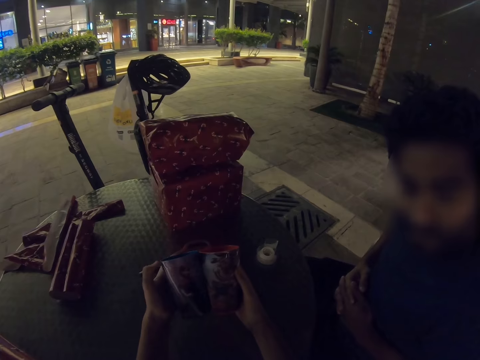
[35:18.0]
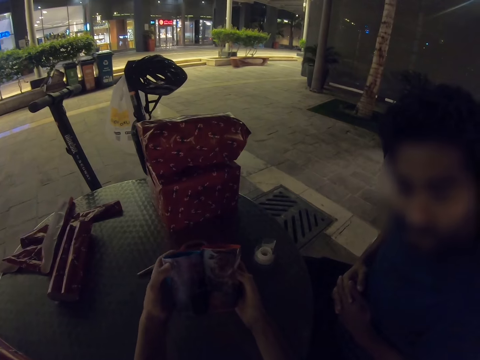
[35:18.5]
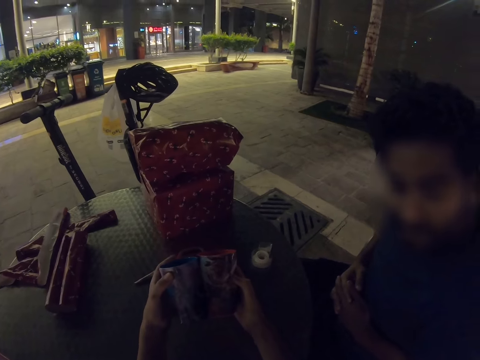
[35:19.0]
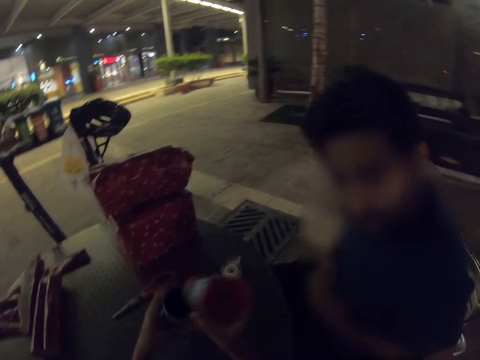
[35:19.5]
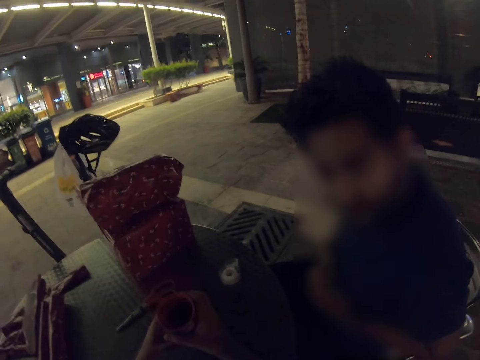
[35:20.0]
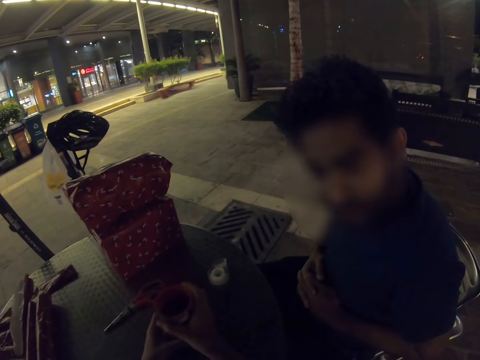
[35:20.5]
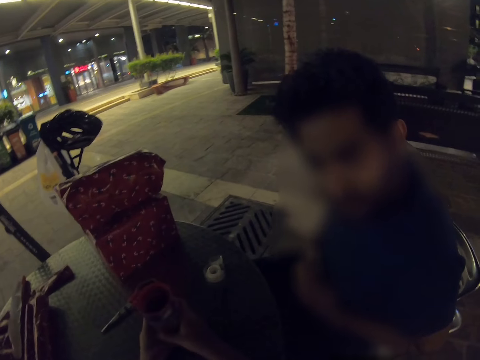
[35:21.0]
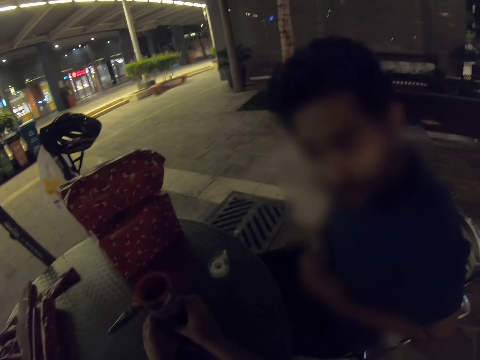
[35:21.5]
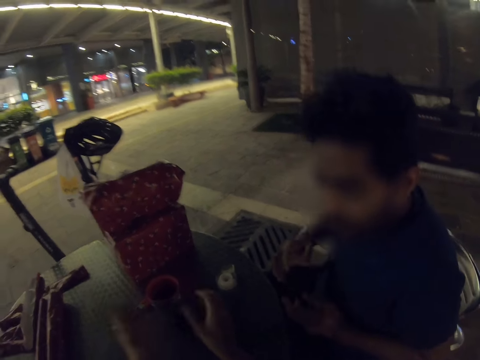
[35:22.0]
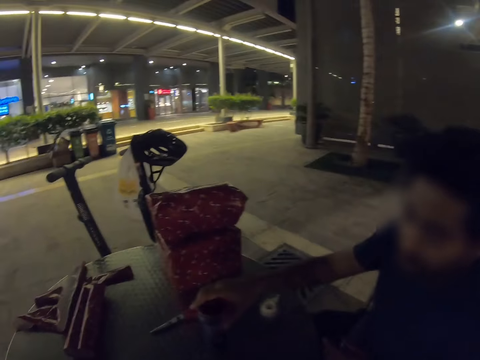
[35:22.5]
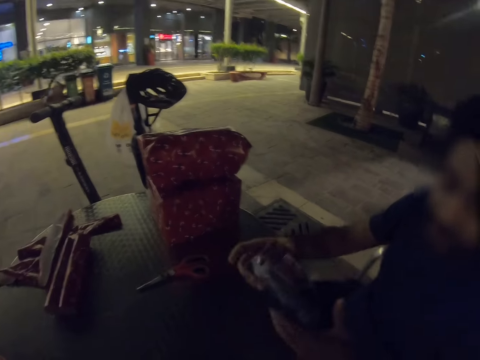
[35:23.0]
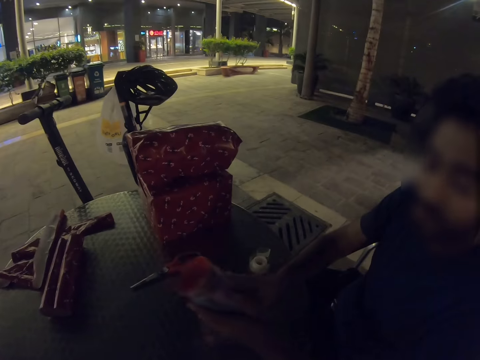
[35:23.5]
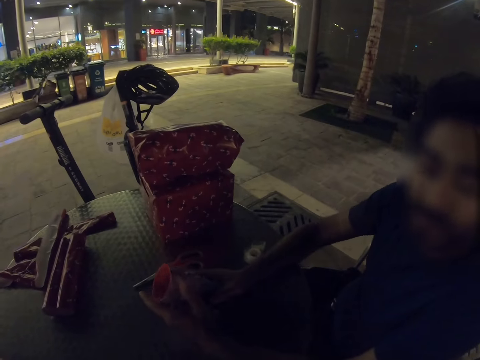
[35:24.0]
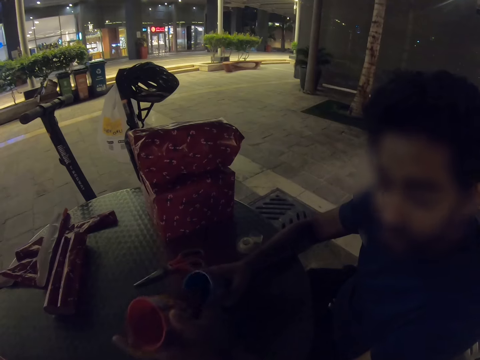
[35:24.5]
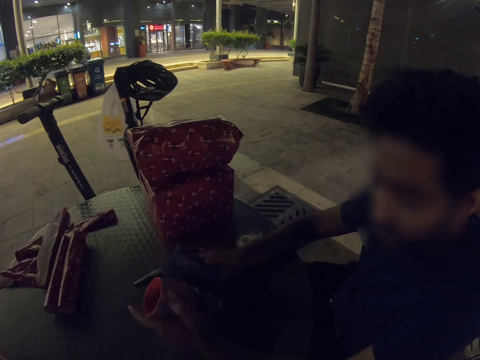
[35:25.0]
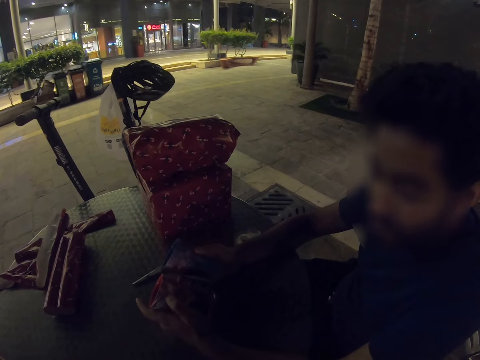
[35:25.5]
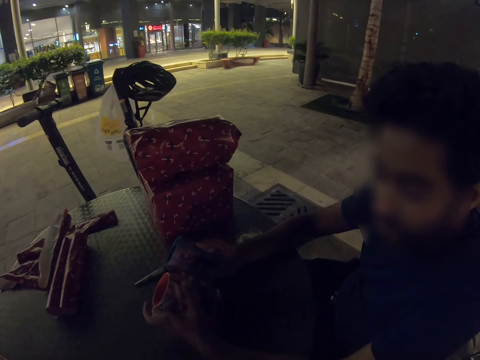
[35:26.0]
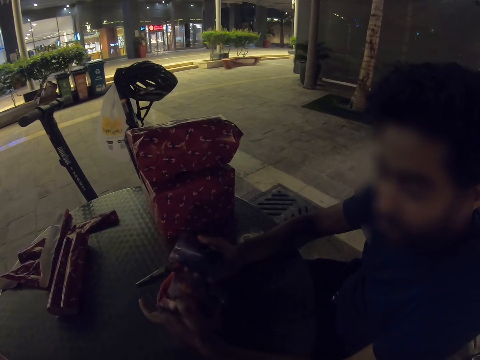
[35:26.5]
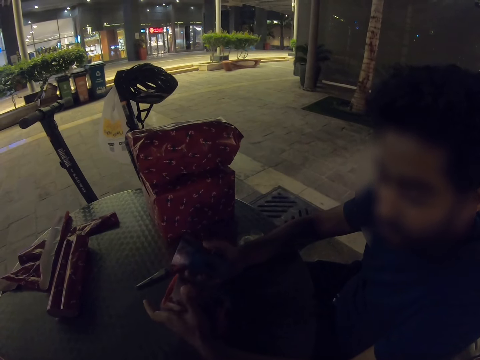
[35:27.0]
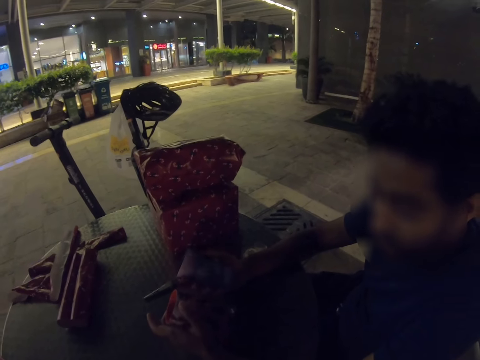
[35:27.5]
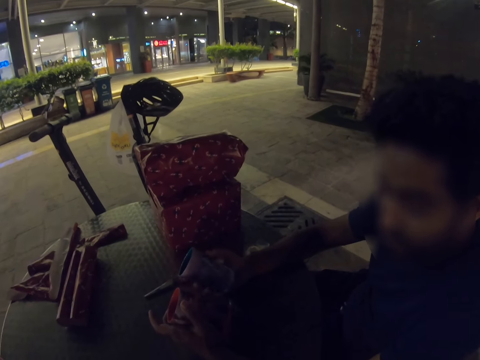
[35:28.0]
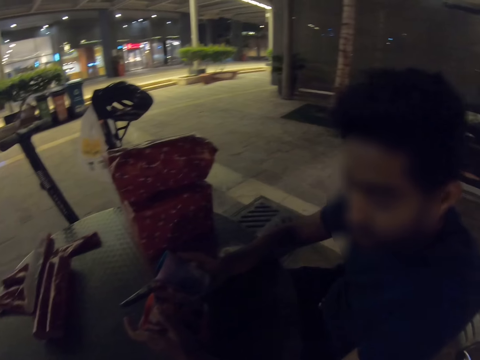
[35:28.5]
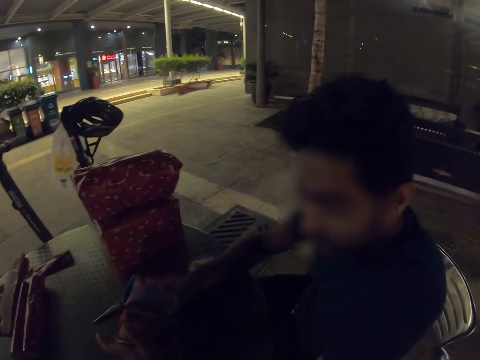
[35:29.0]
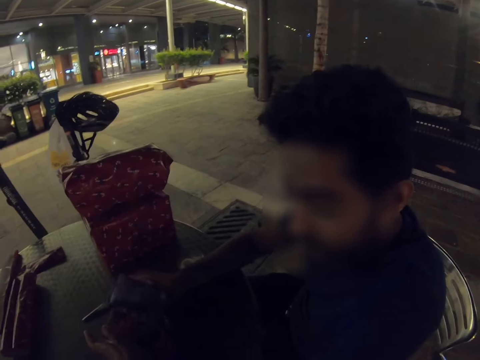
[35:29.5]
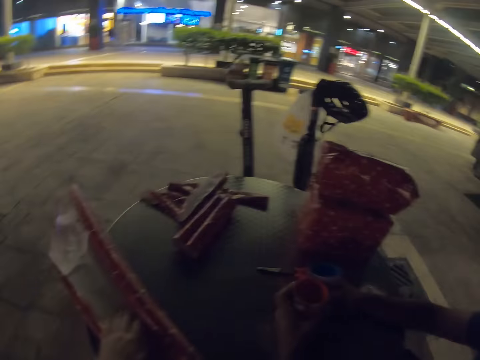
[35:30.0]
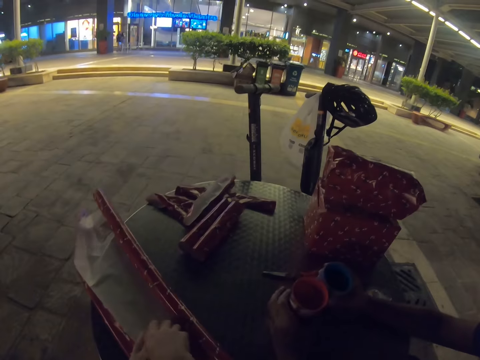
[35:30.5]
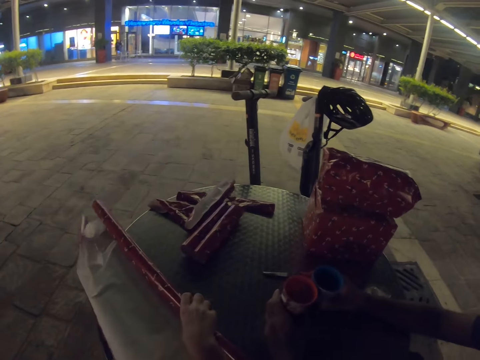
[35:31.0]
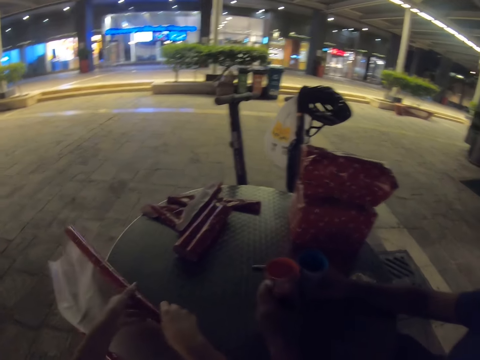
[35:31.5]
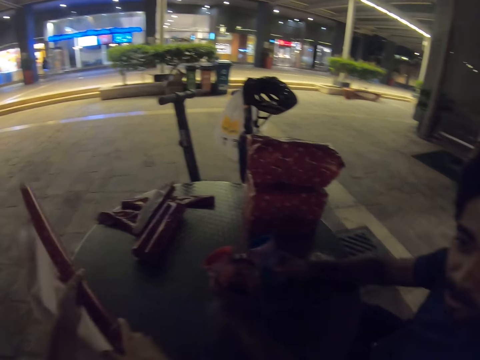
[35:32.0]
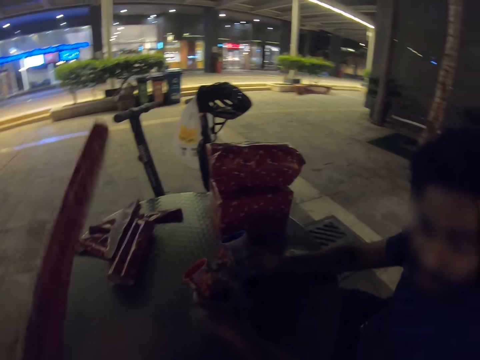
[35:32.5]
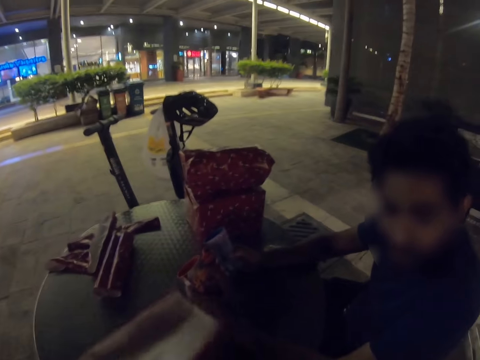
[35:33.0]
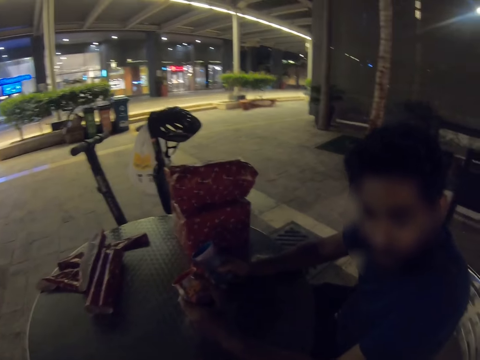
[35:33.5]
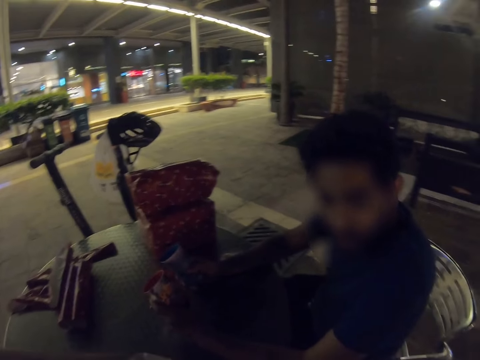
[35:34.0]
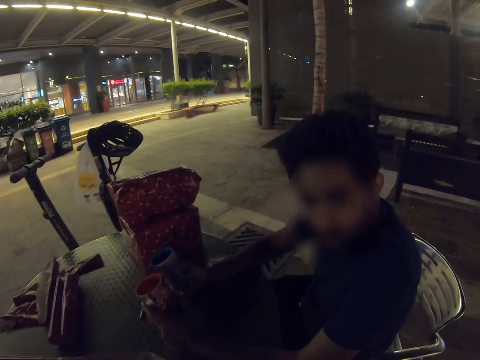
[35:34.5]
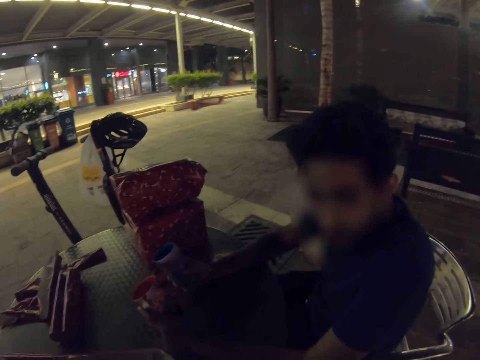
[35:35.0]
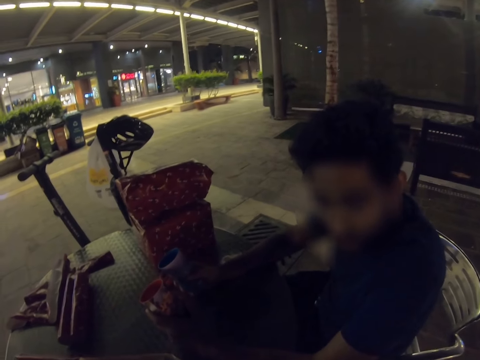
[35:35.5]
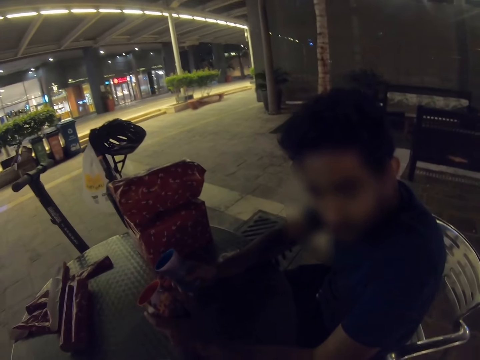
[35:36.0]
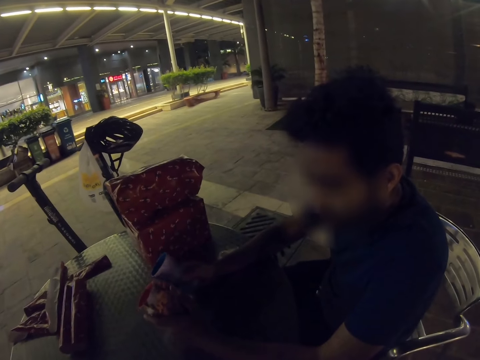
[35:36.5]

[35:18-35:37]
The camera wearer puts cups together. A man takes the cups, removes the cups, and looks at the cups. The camera wearer moves the wrapping paper. They pick up the gift wrapper. The man moves the cups around.

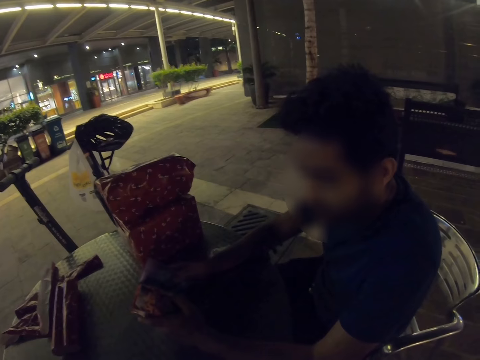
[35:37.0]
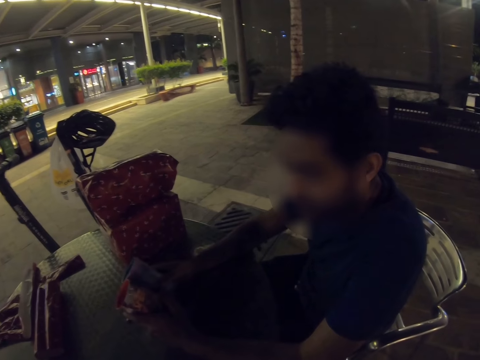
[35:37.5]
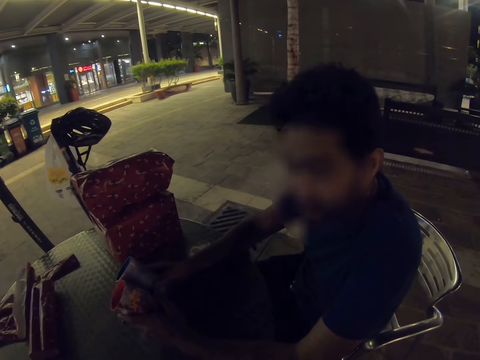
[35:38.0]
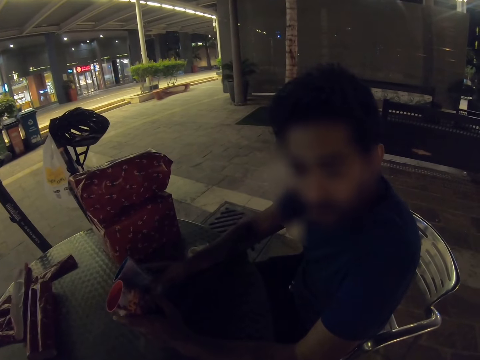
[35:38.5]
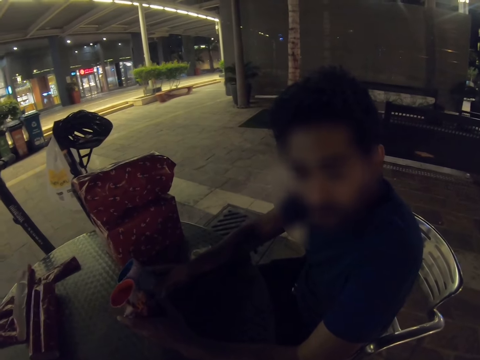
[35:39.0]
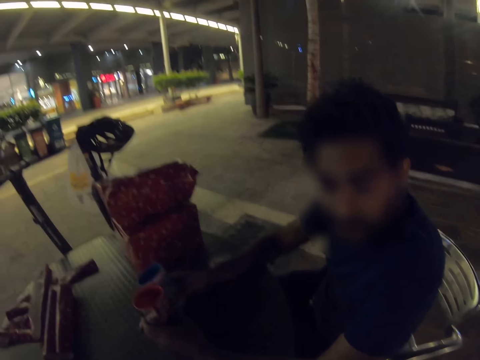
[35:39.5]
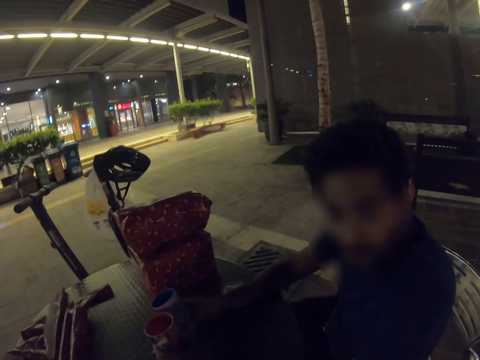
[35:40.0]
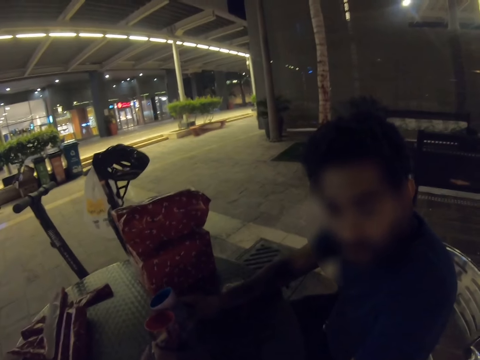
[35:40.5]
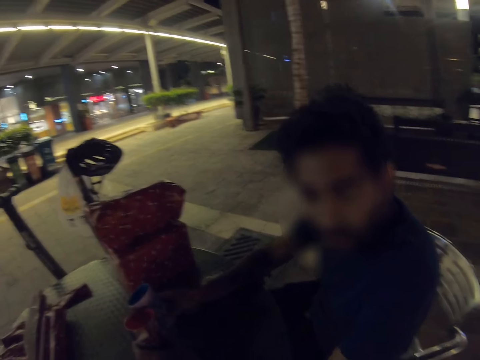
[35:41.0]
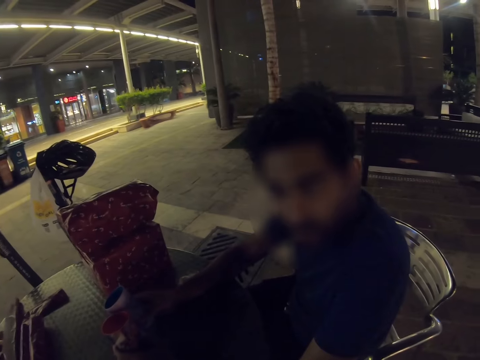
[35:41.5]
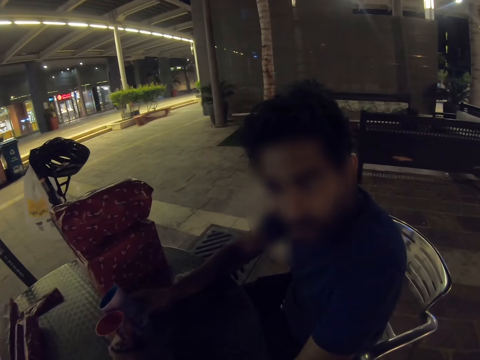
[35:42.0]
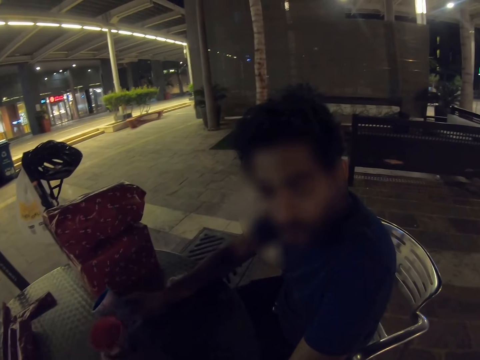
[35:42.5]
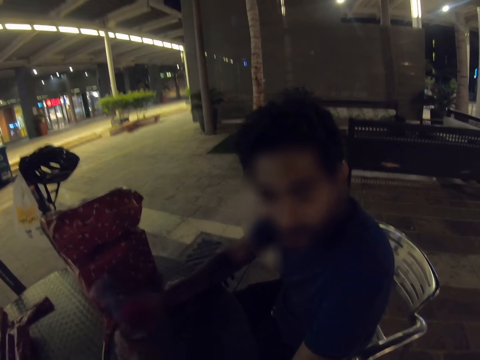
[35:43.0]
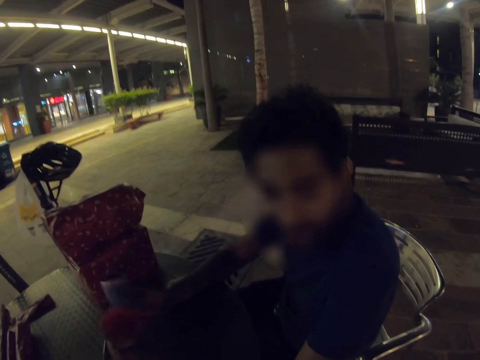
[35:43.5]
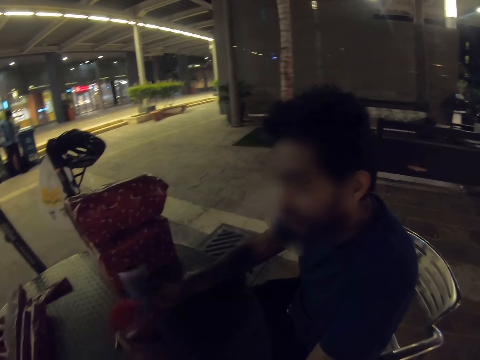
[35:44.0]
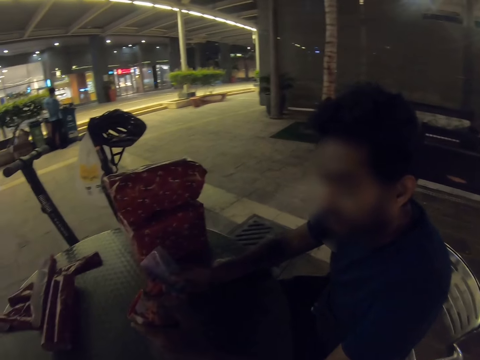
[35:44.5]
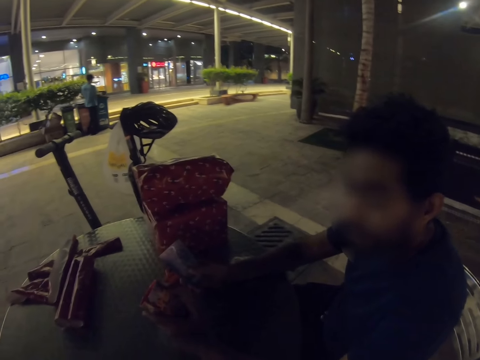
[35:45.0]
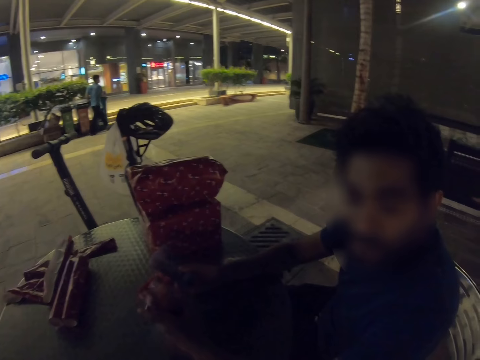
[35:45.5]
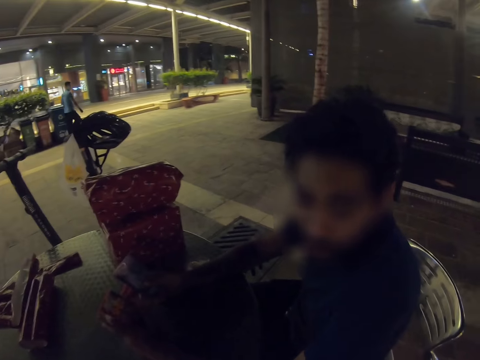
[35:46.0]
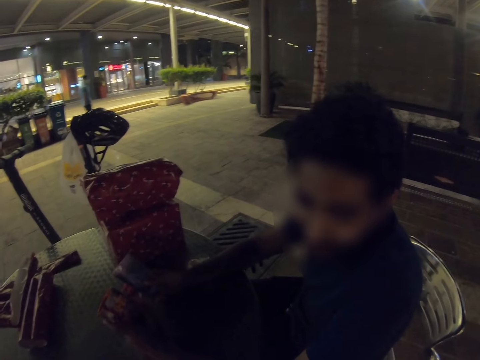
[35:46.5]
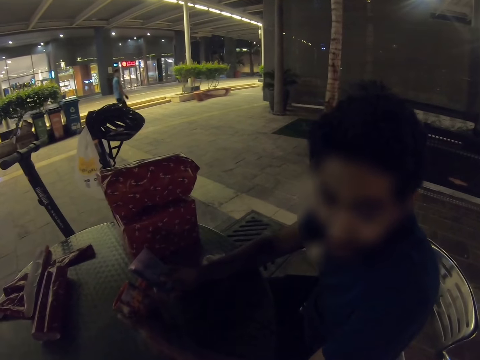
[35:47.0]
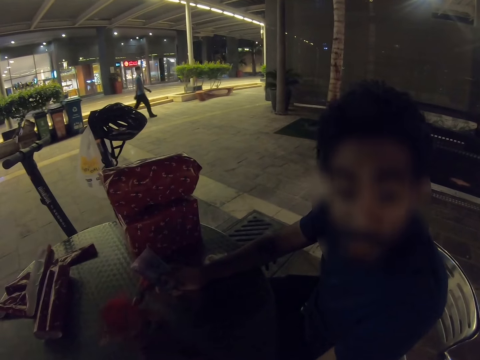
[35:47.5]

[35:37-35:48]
A man talks. The man shakes hands.
